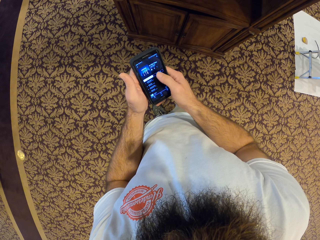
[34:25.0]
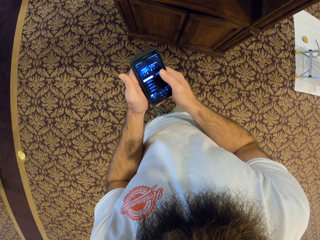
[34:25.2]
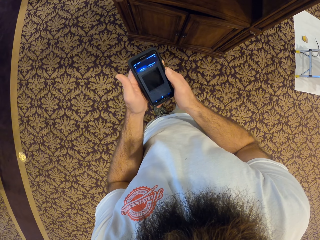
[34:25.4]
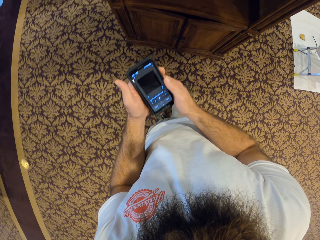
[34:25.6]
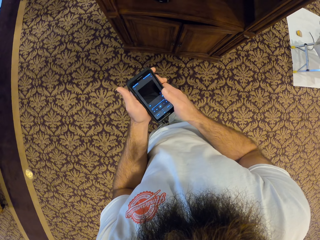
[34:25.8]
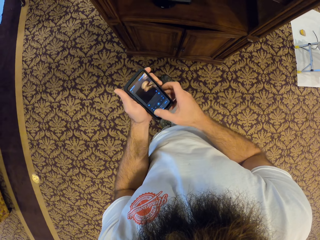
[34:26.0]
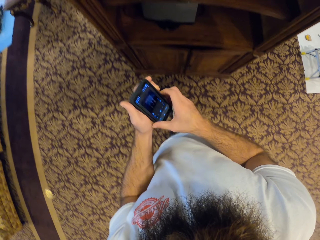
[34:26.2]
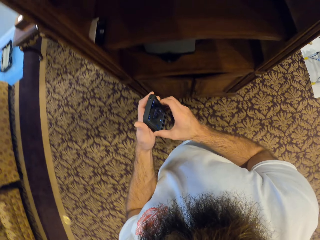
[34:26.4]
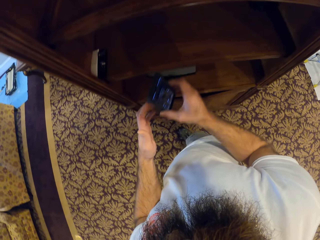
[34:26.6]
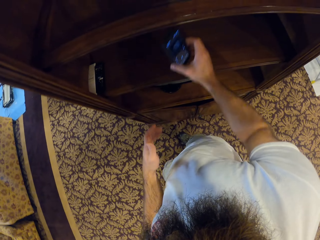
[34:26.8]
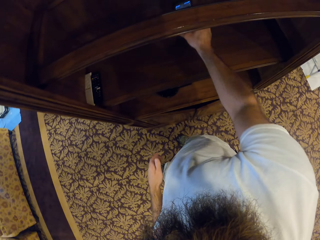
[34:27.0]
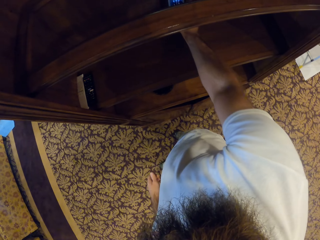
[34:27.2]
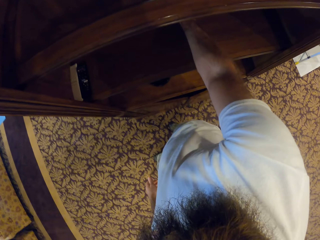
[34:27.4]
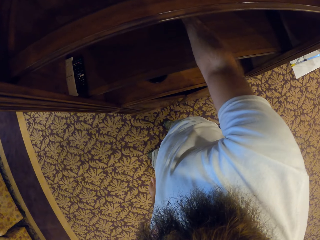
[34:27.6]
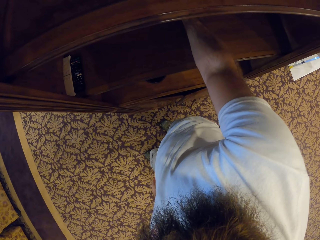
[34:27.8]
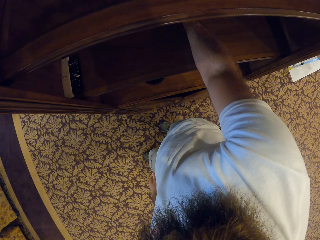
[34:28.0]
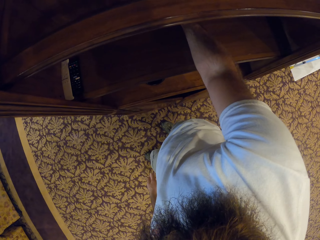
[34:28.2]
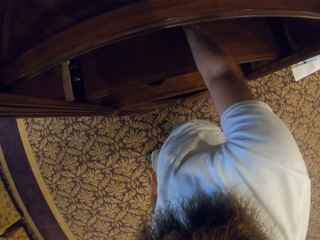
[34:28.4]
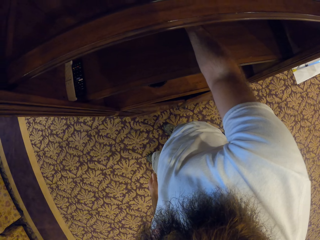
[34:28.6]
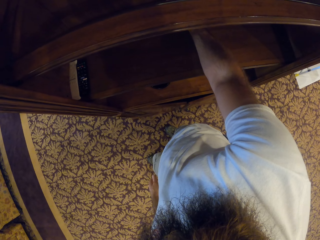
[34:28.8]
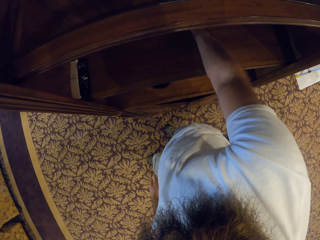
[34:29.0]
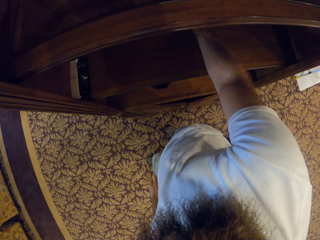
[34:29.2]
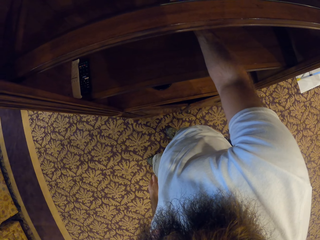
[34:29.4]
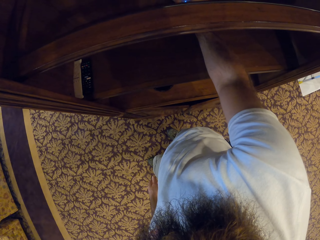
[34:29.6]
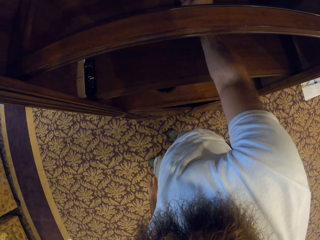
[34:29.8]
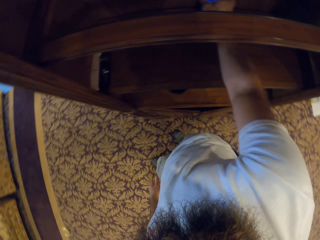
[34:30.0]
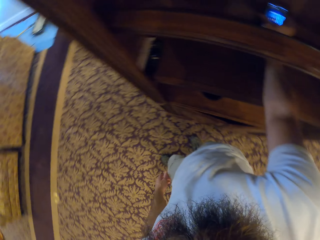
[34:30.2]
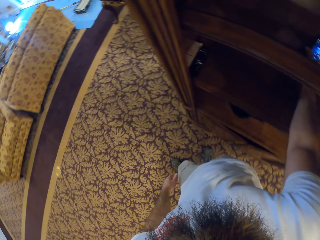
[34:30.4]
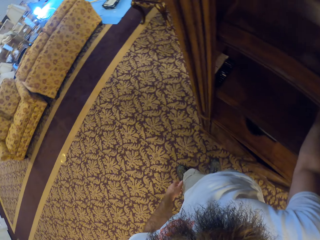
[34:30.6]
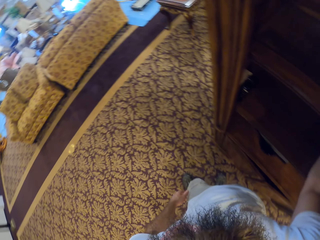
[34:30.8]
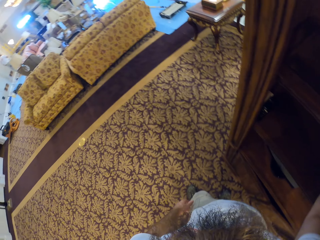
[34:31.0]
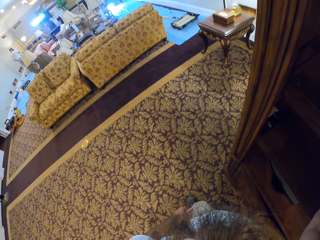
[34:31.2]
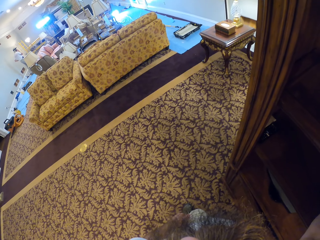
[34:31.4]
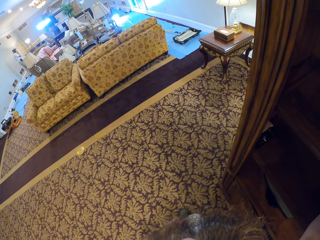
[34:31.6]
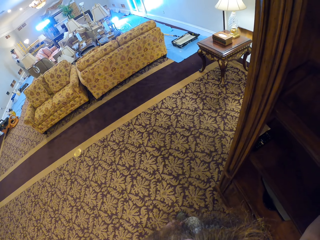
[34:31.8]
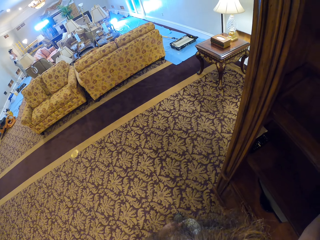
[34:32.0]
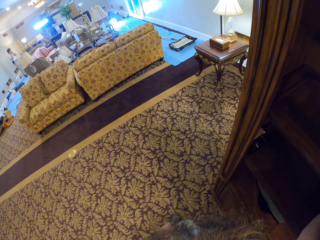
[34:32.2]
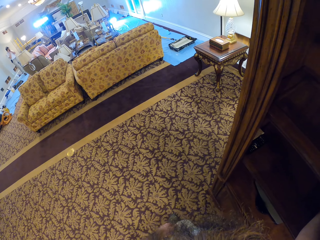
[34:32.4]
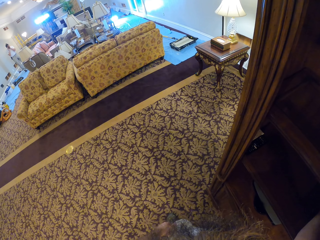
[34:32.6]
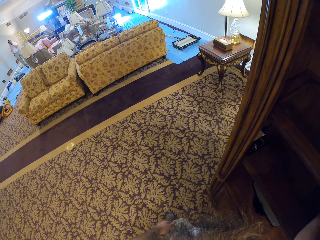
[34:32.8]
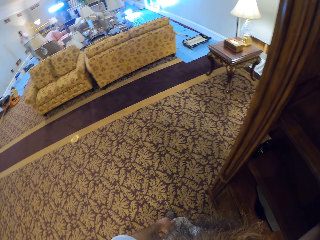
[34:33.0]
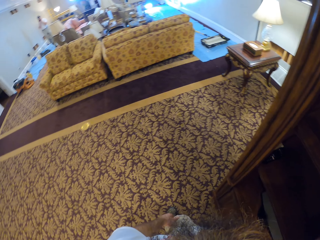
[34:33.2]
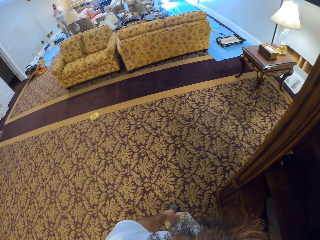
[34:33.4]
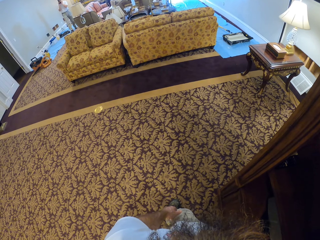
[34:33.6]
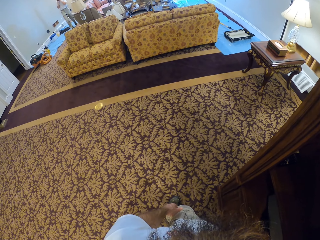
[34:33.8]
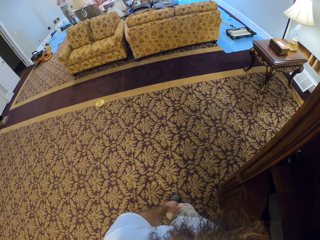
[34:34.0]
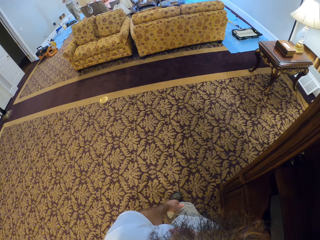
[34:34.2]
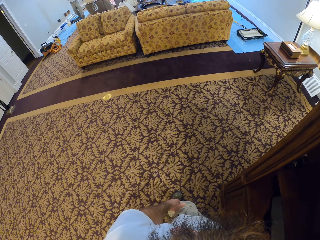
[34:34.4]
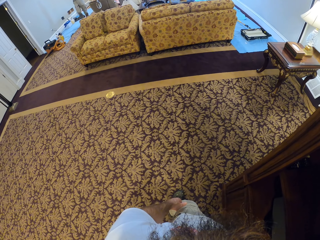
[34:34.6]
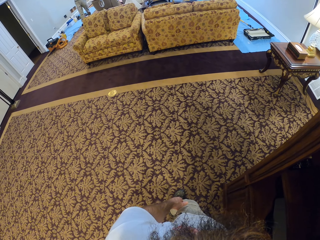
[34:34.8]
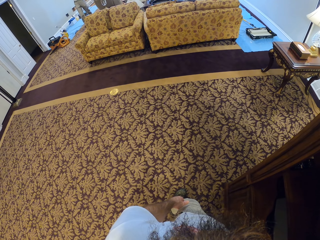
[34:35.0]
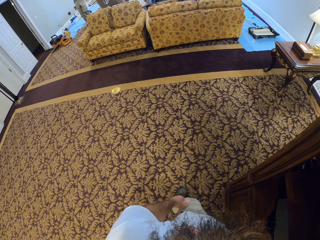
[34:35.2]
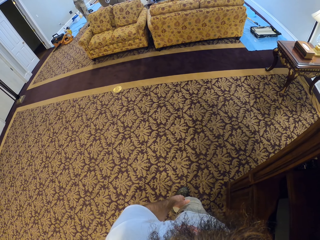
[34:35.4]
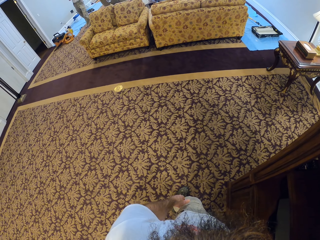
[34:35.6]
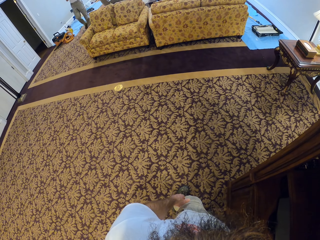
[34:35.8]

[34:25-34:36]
The camera wearer drops the phone on the shelf with his right hand. He looks to the side.

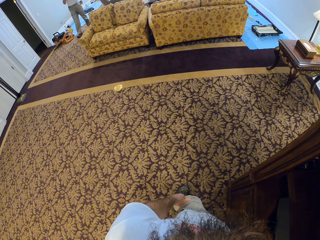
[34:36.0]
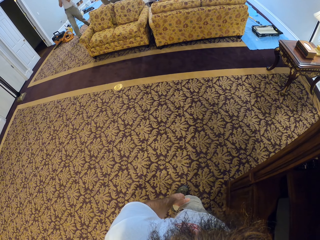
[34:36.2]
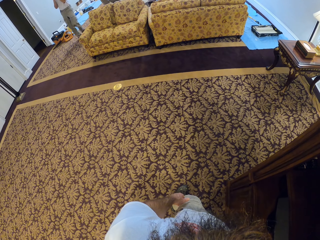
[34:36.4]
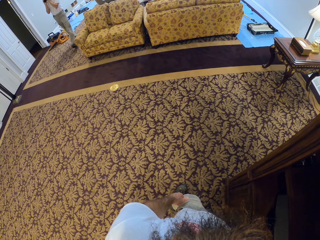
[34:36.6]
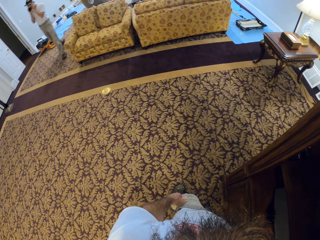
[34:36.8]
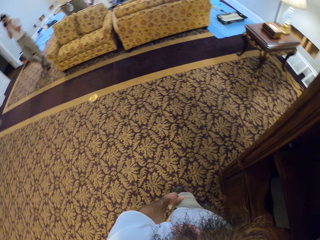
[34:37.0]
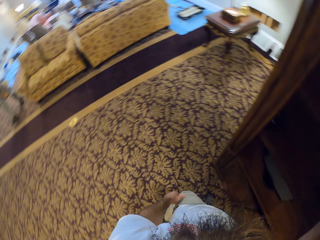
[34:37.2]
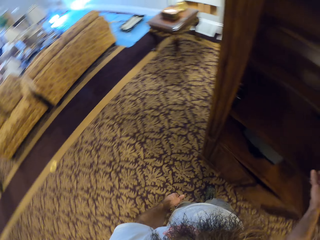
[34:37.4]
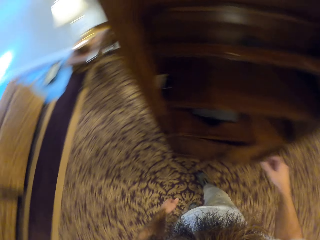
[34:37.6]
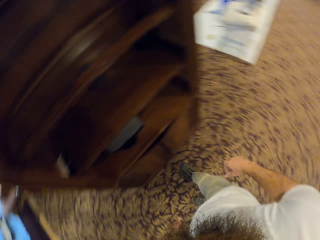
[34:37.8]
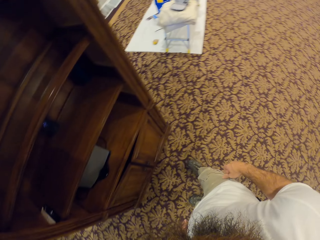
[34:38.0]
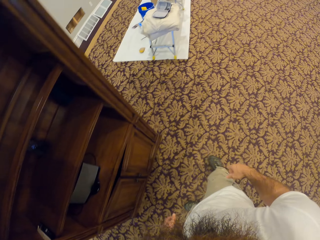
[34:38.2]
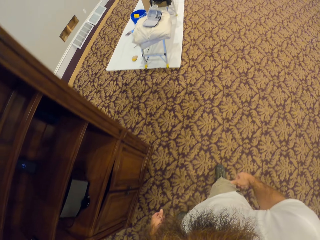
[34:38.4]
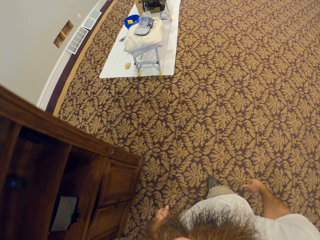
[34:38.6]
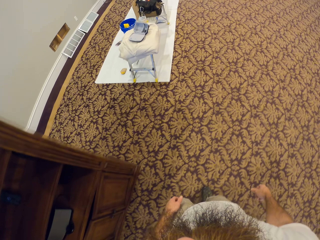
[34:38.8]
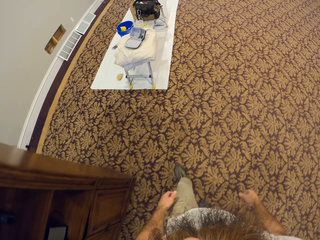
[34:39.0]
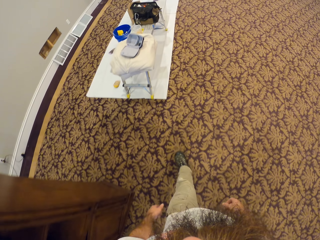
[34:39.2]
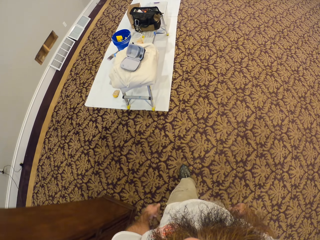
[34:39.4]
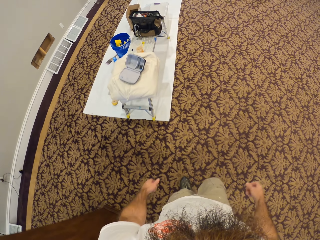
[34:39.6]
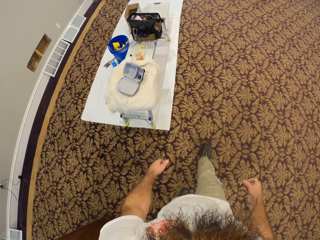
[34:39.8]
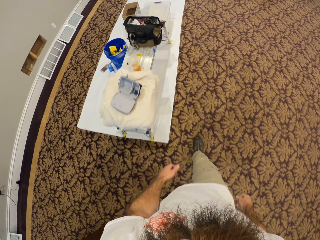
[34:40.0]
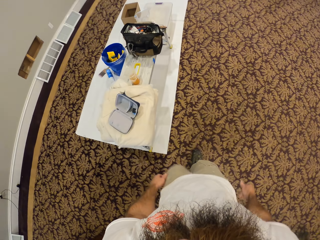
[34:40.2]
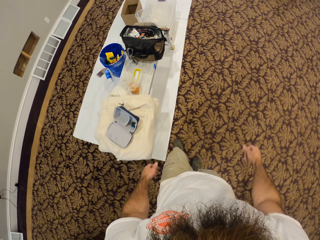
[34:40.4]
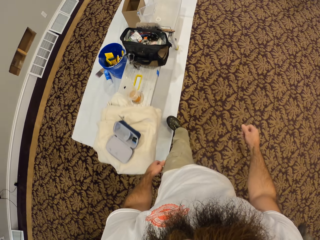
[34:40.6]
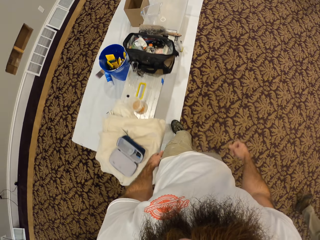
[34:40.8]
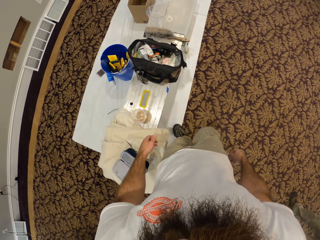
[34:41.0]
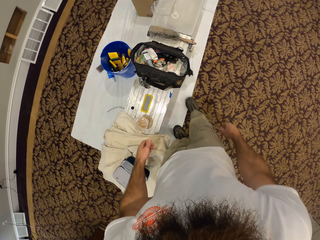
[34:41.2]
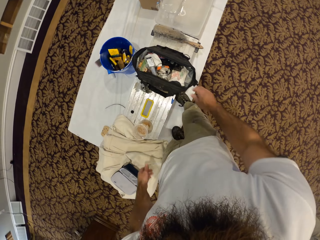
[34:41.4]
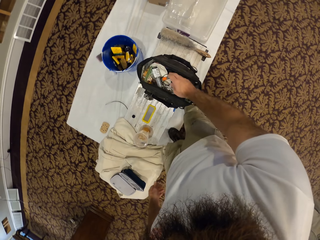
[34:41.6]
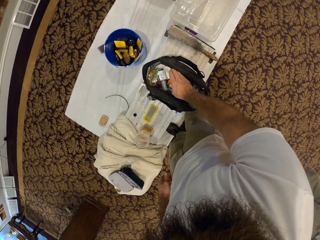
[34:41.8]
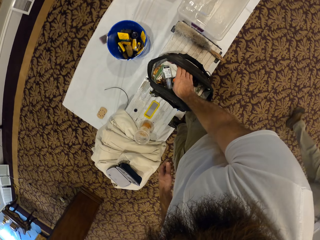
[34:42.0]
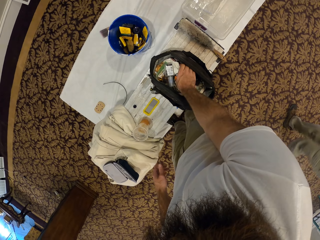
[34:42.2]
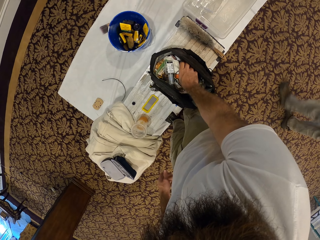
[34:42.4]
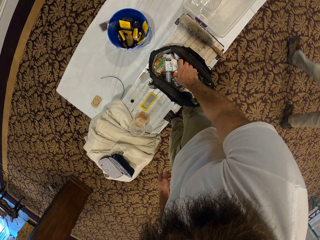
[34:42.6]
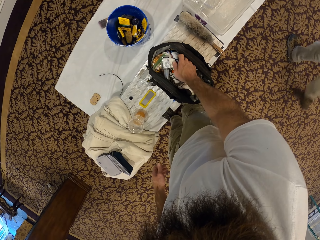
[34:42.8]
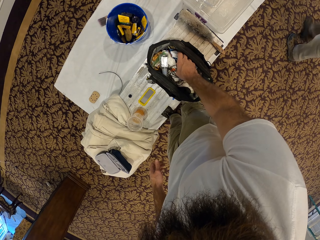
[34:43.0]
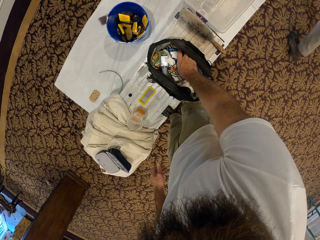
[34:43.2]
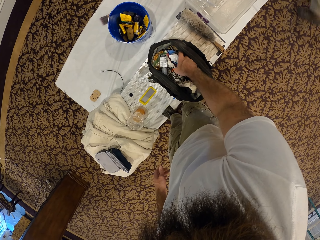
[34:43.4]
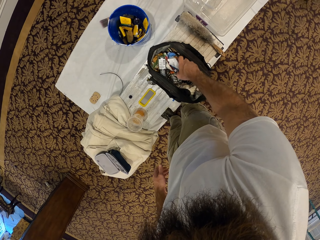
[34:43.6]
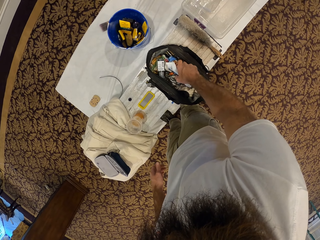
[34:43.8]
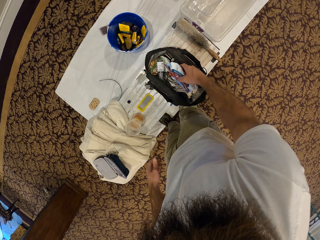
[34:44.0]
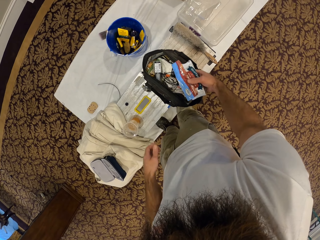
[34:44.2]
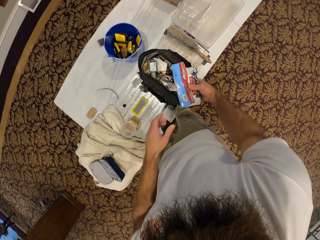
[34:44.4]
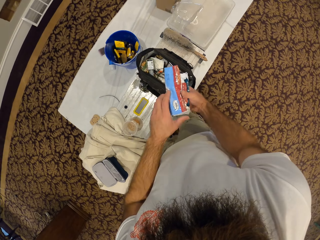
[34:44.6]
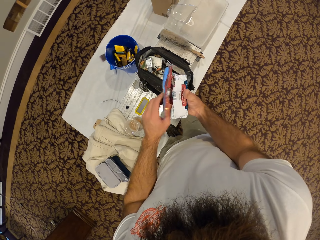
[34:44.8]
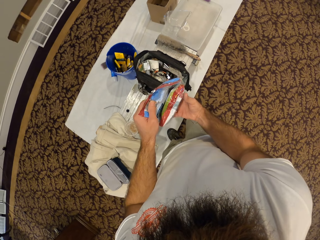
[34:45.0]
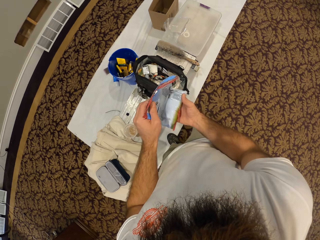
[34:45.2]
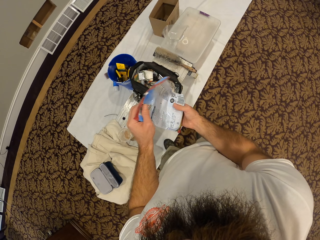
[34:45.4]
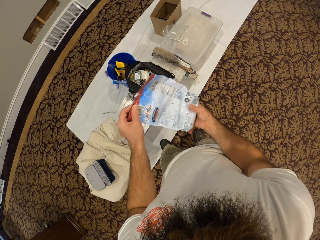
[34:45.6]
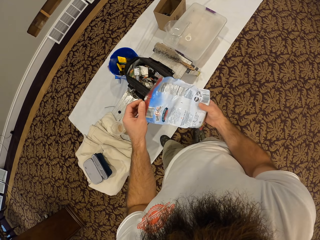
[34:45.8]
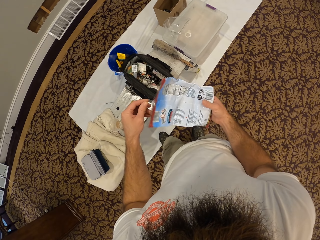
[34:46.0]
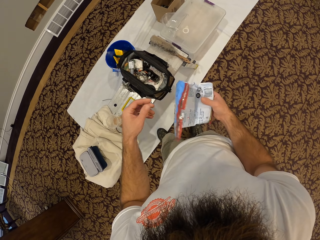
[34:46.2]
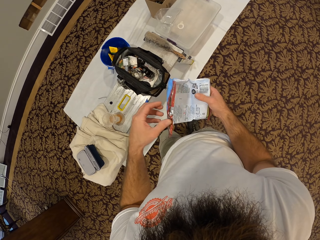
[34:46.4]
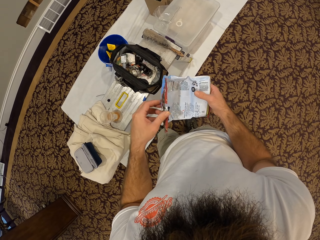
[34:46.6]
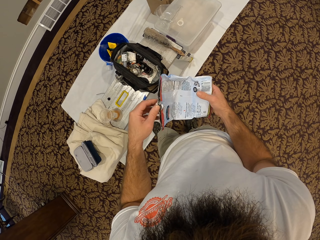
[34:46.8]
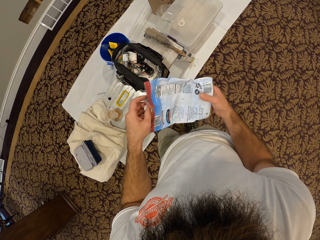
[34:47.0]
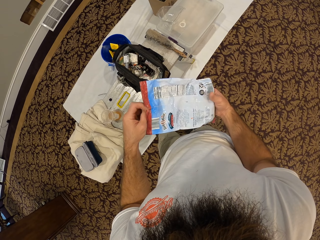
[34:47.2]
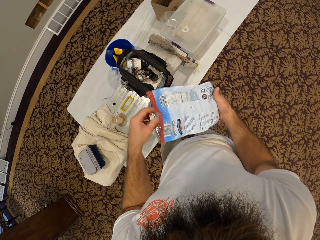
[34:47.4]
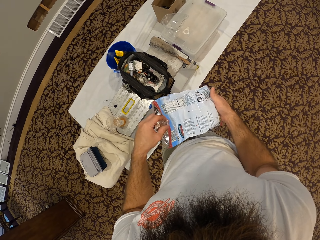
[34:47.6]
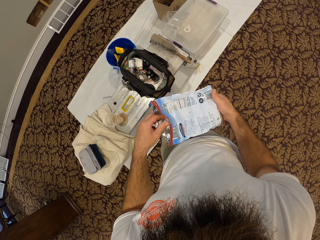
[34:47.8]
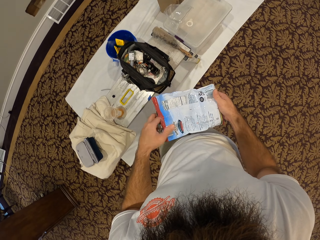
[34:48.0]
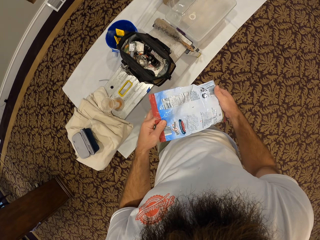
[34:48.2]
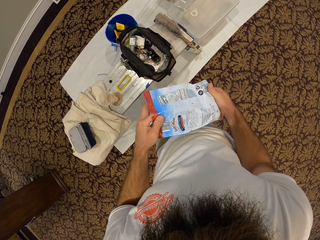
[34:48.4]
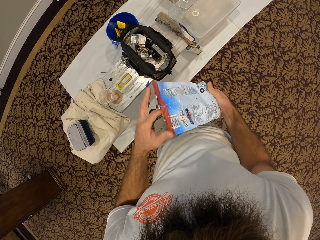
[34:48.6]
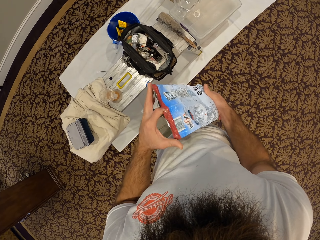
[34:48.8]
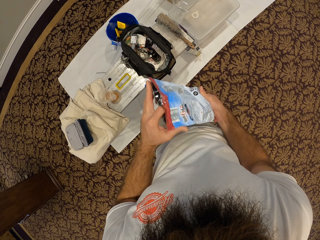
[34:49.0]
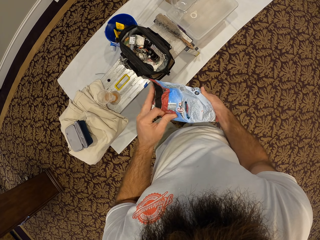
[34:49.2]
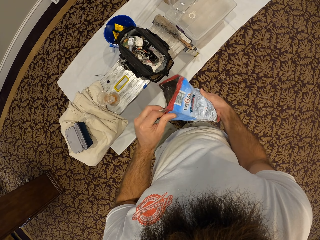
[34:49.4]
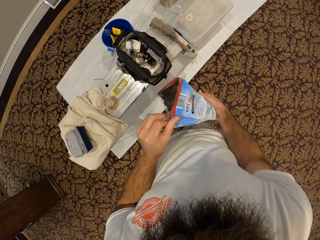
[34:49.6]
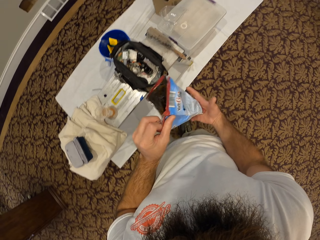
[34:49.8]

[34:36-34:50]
The camera wearer walks. A man walks past the camera wearer. The camera wearer picks a sachet nylon from the bag on the table with his right hand. He unwraps the sachet nylon with both hands.
